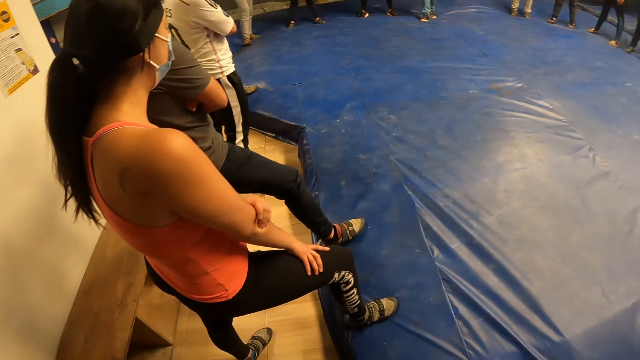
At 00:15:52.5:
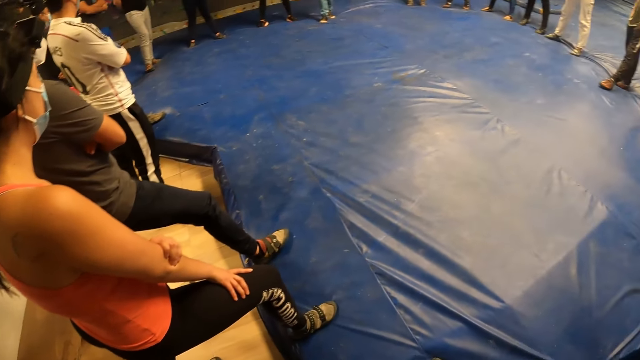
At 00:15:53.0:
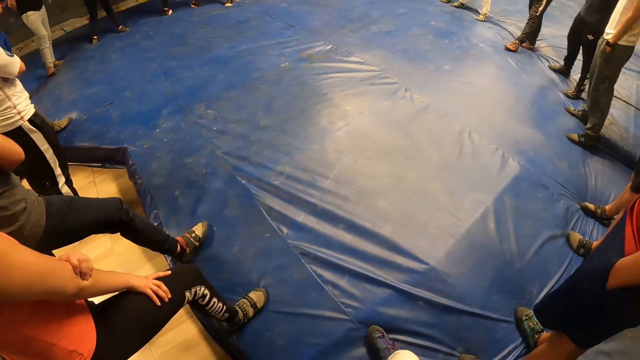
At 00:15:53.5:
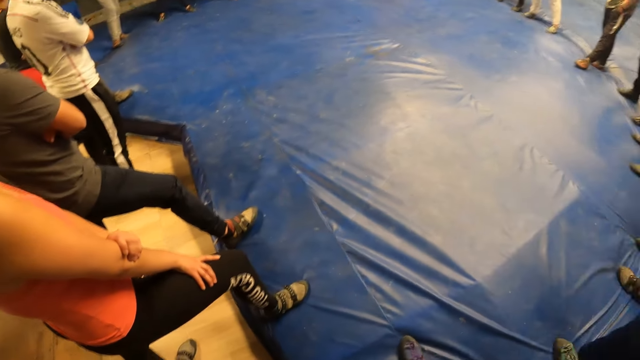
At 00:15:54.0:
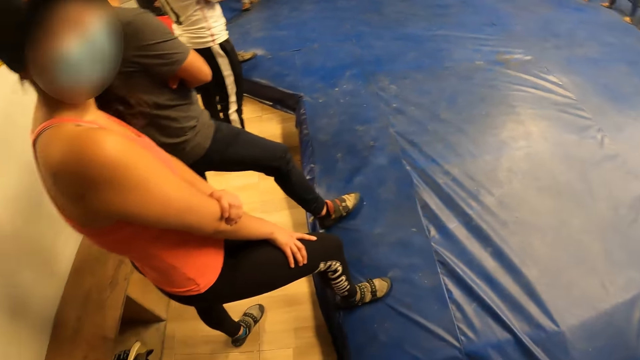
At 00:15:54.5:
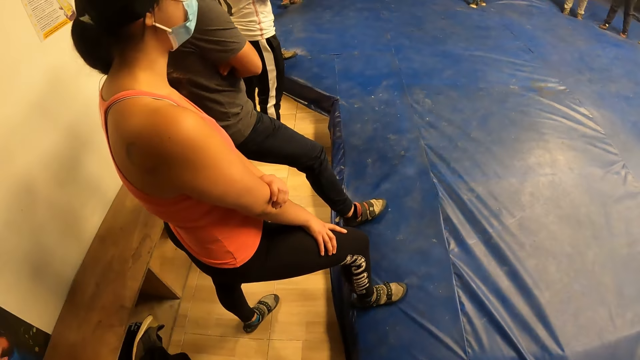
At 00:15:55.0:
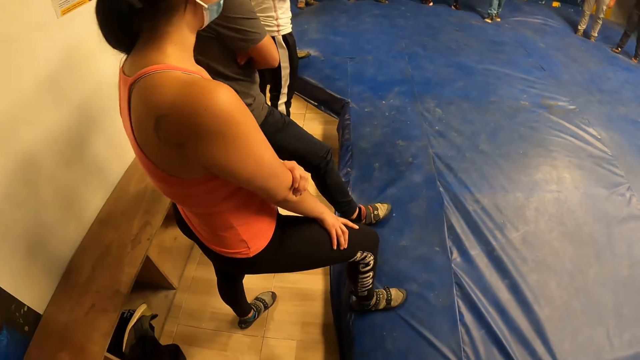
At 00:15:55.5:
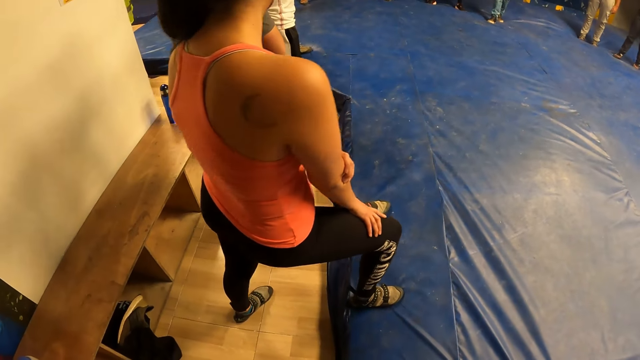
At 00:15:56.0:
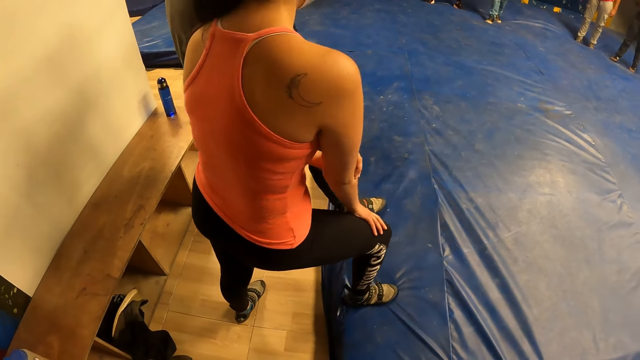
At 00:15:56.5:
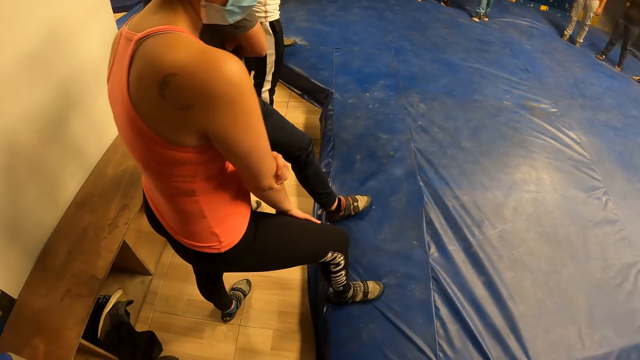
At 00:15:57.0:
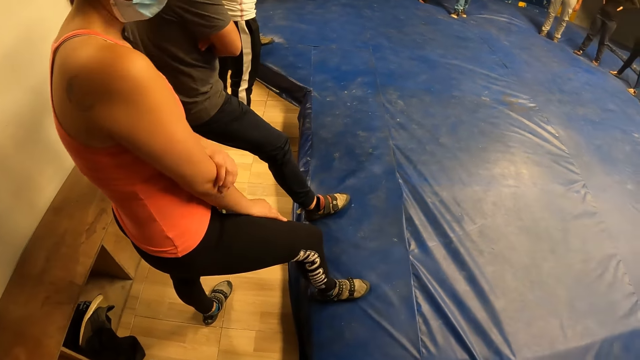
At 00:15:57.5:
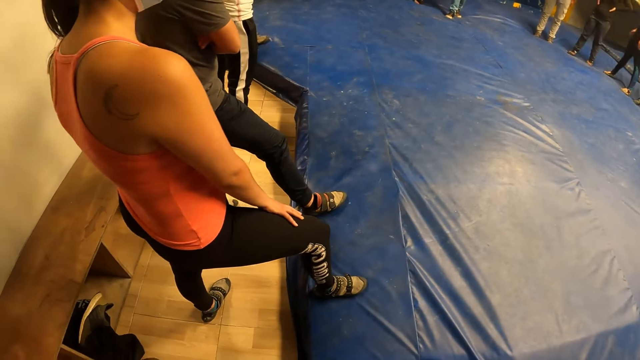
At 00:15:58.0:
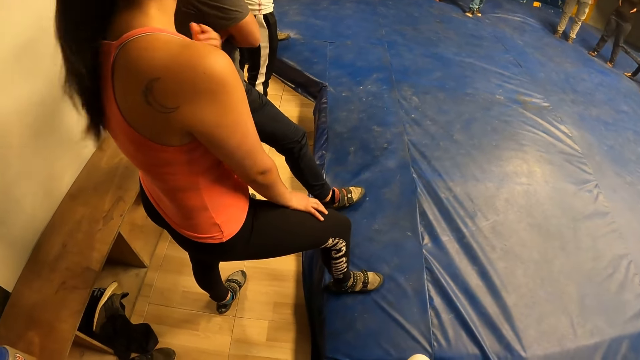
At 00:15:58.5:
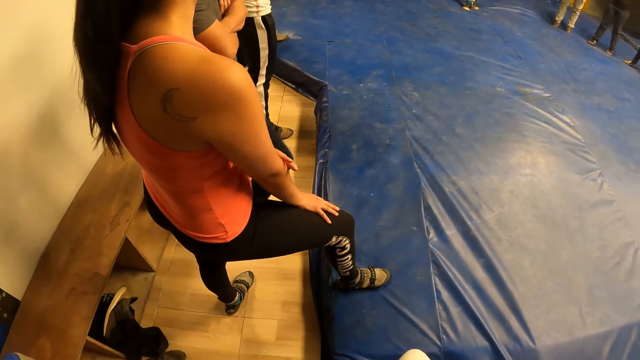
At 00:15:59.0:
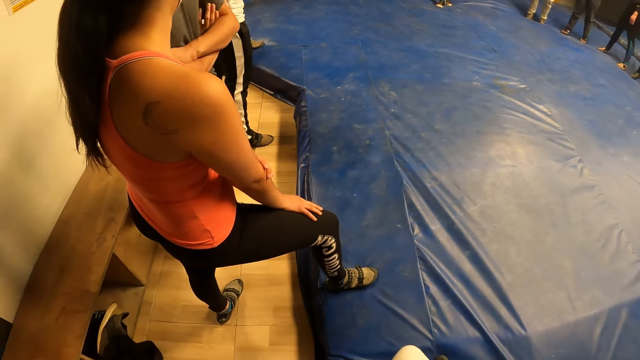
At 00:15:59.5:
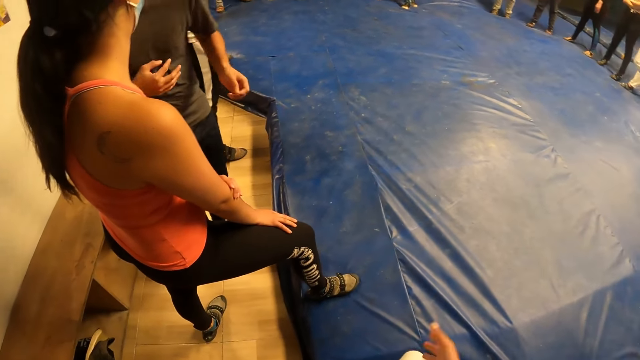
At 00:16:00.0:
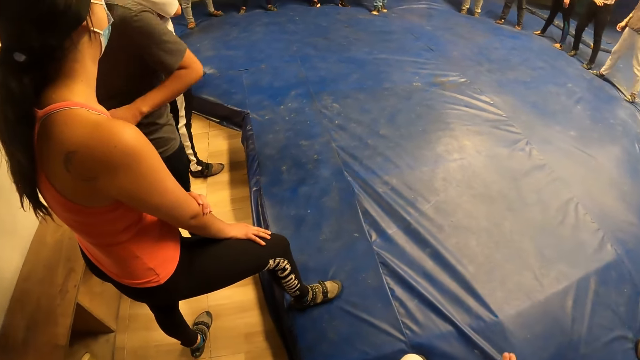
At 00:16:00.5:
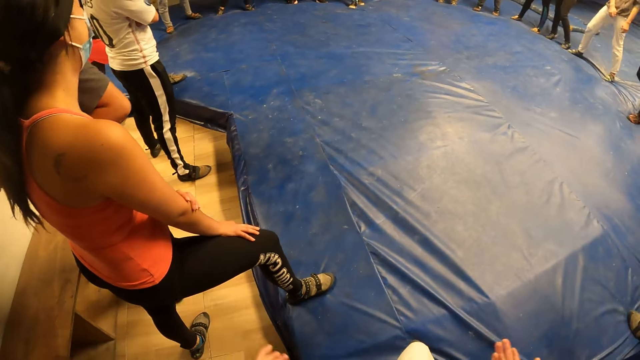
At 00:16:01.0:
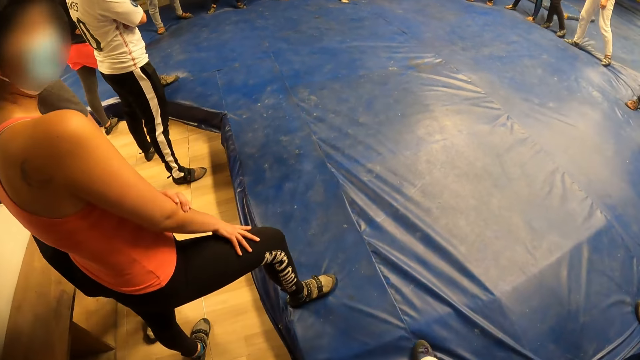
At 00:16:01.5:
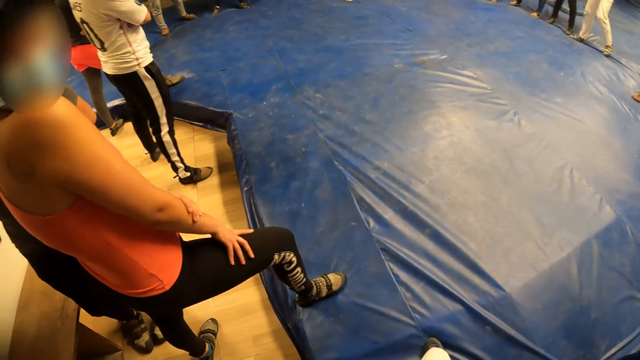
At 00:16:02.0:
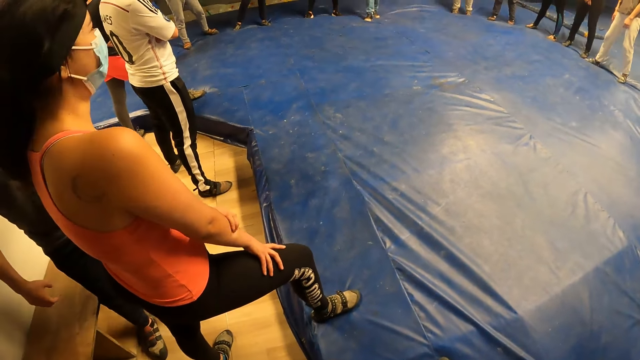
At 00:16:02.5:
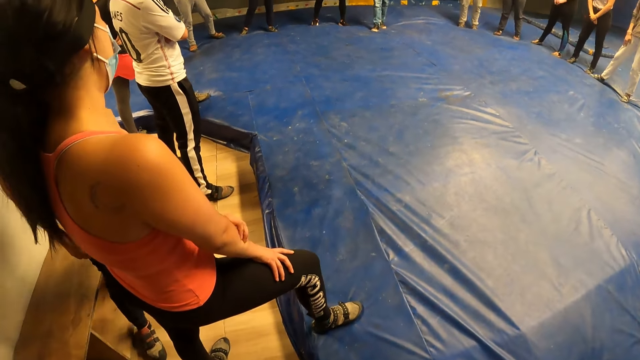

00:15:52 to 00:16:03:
The camera wearer looks around the floor. A woman moves her head. She moves her body. She moves her hair. A man turns around. The camera wearer moves the hands. The woman turns her head.

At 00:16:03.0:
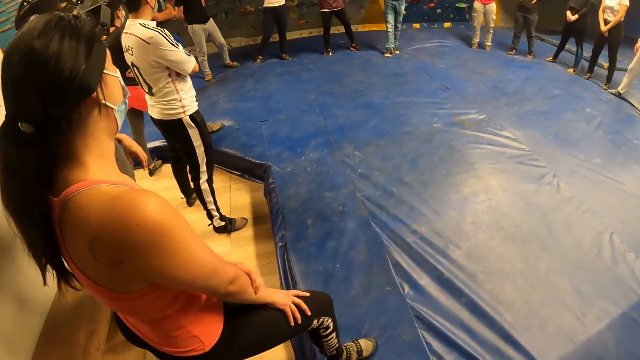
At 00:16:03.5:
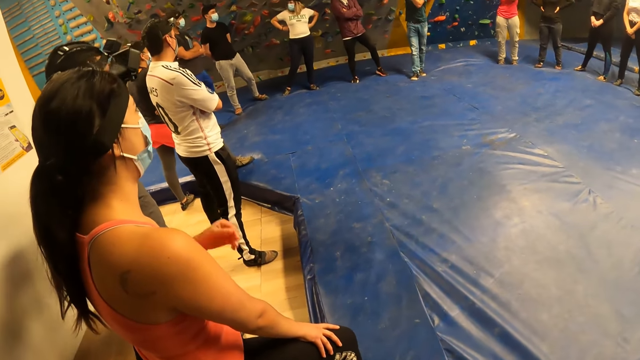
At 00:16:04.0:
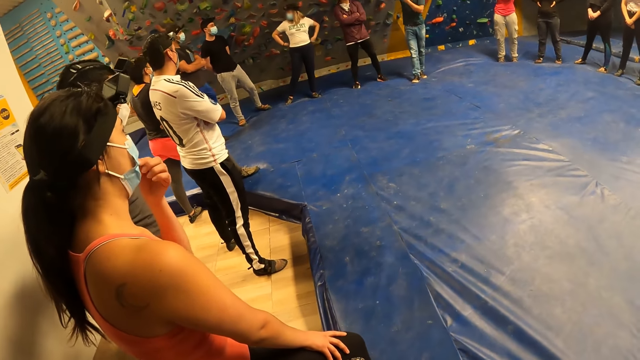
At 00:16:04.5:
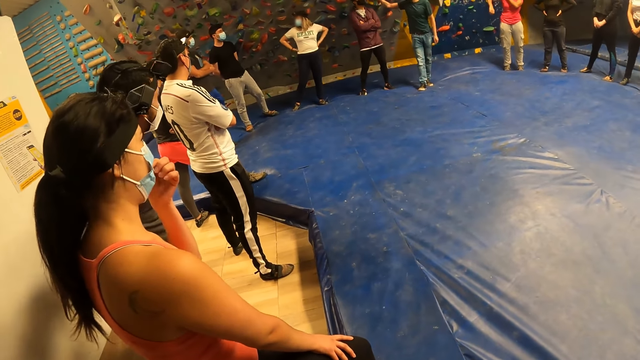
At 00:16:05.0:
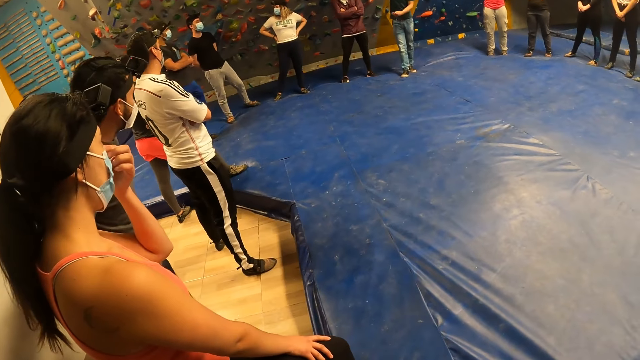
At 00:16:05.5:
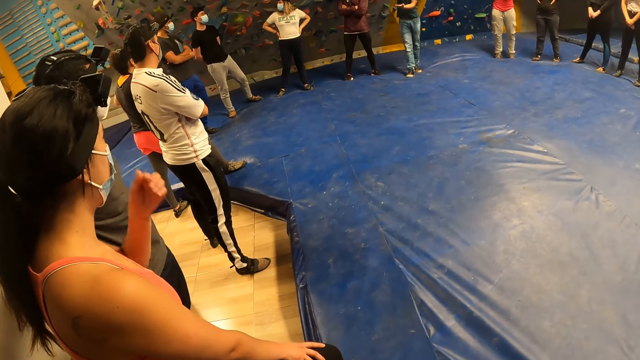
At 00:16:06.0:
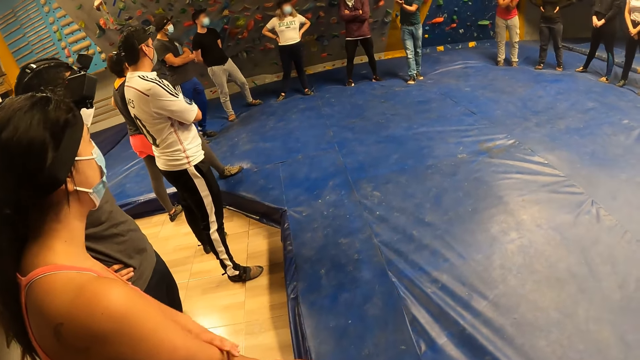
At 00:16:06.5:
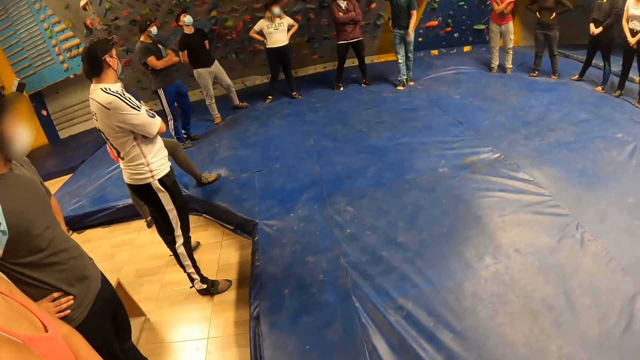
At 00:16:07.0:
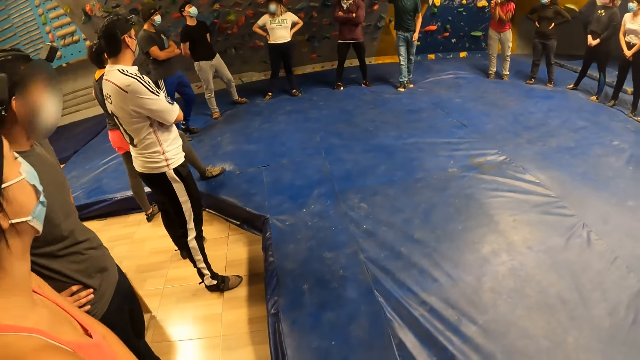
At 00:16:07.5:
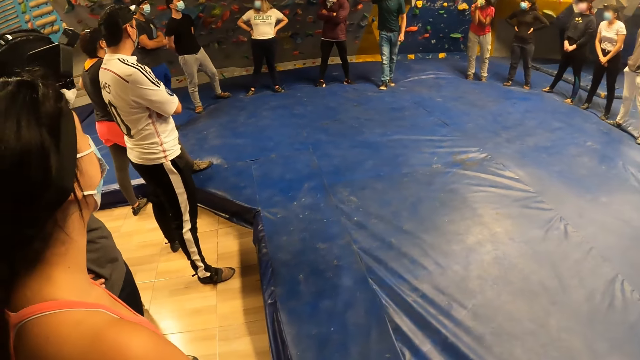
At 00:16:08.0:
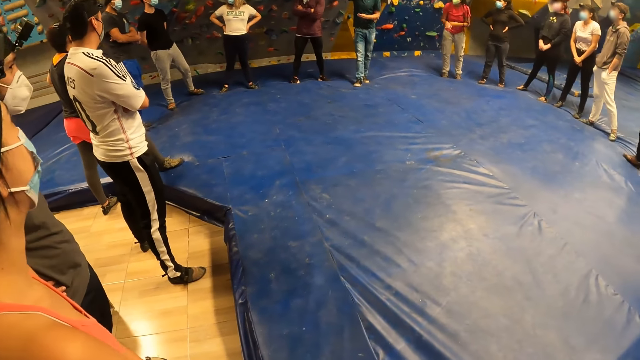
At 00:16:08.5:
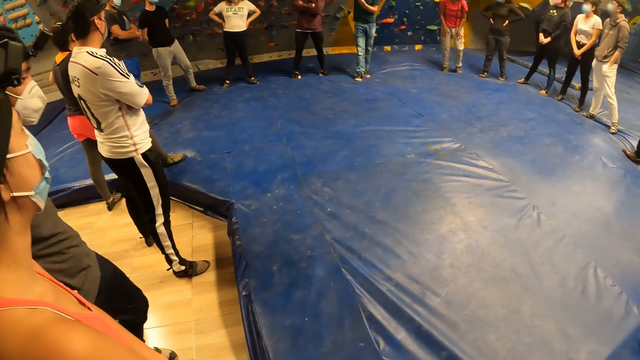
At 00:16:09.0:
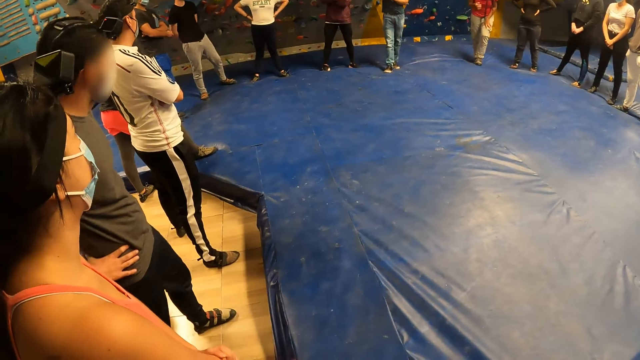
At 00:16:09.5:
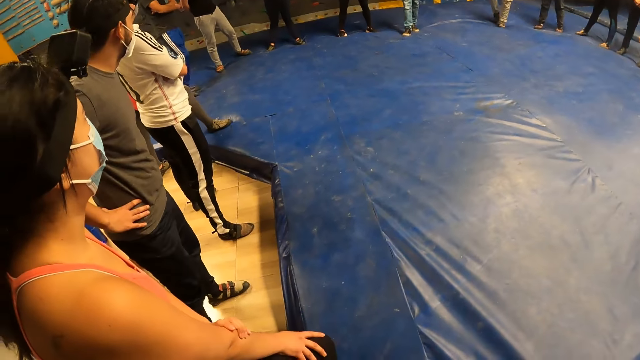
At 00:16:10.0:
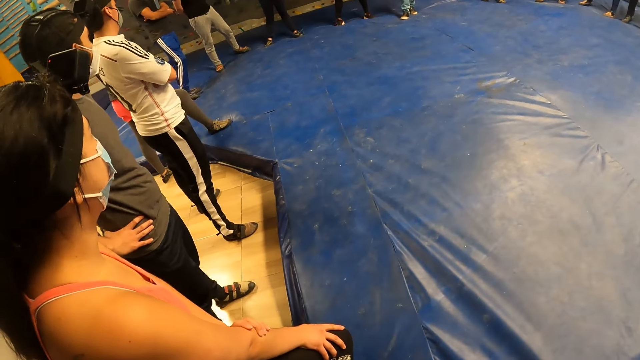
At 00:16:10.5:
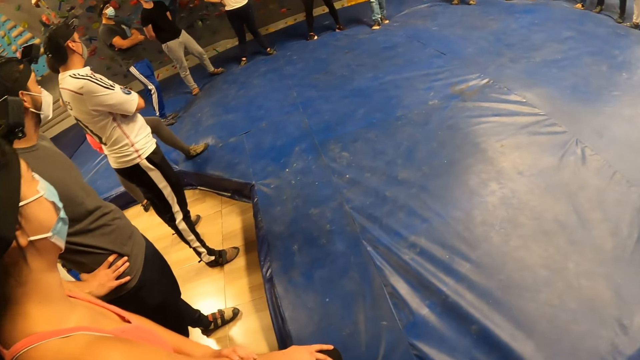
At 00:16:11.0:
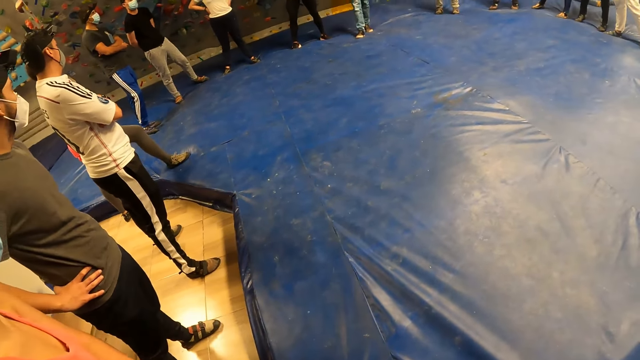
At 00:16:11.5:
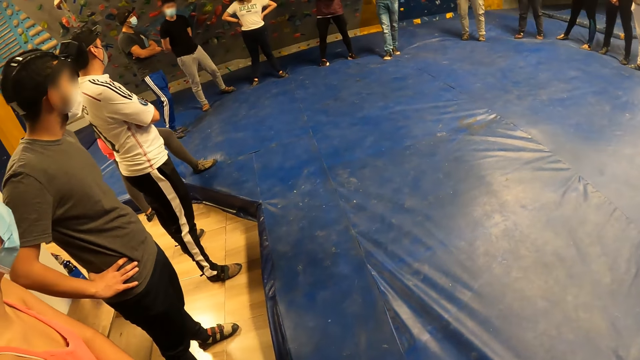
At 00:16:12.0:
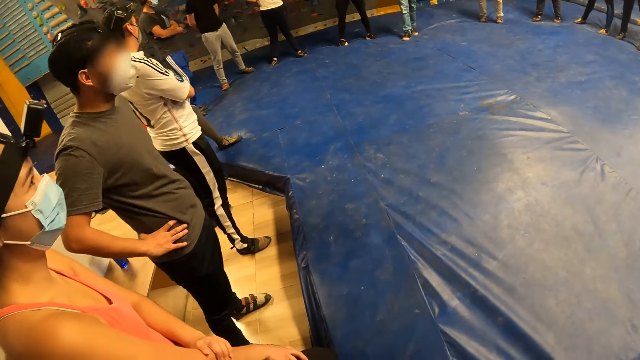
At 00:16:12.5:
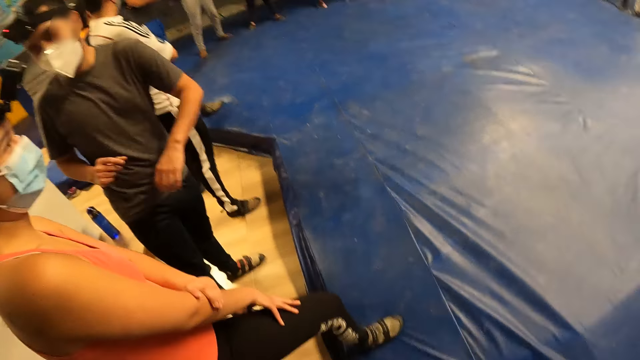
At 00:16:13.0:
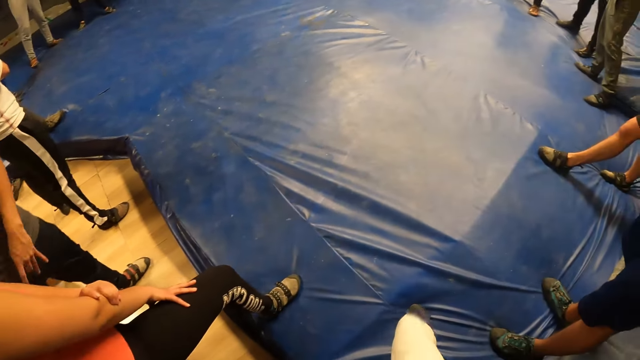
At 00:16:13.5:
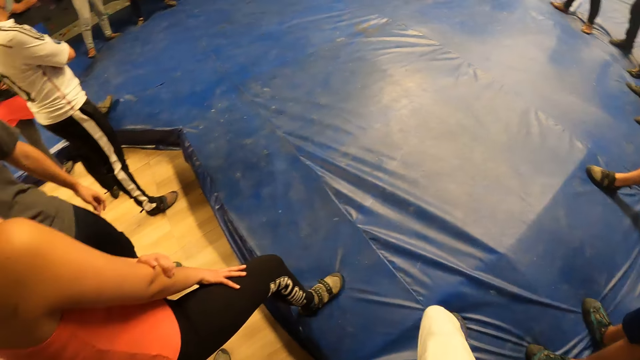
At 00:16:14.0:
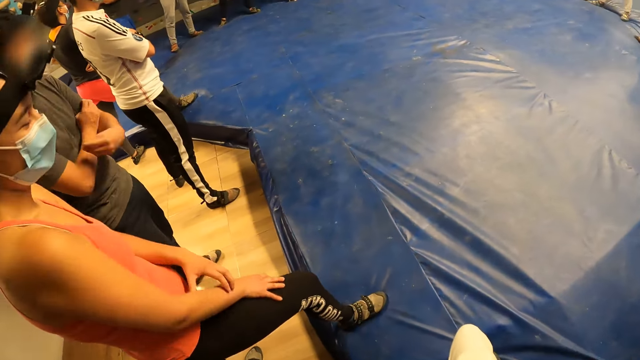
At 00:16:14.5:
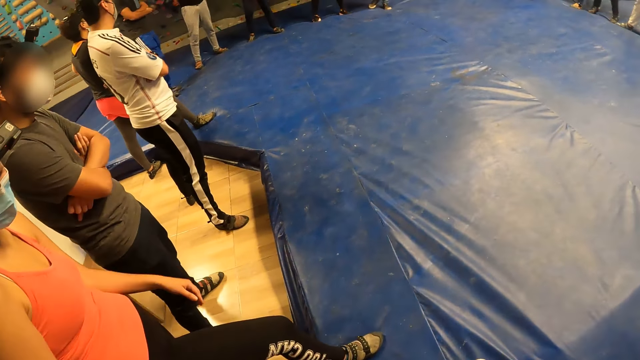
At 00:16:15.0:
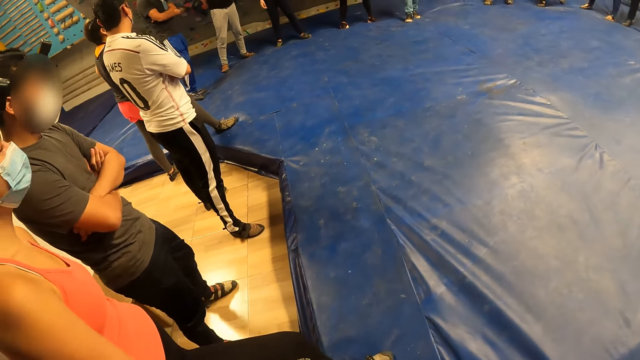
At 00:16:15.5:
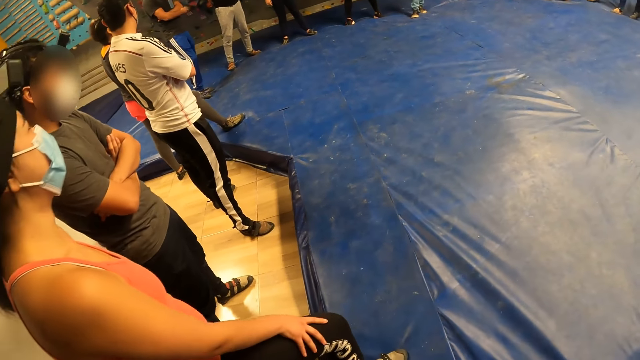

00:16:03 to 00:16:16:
The camera wearer looks at the colleagues. A woman adjusts the mask. A man instructs the colleagues. The woman lowers her left hand. The man lowers his hand. Another man moves. The camera wearer looks at the colleagues. The other man turns around. The woman moves her hands.
